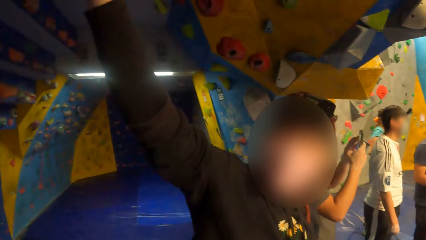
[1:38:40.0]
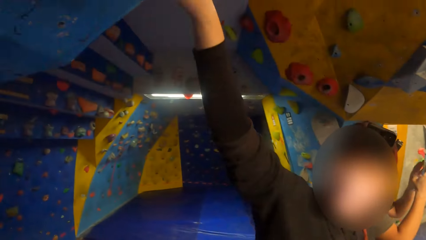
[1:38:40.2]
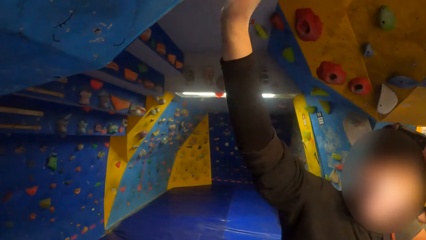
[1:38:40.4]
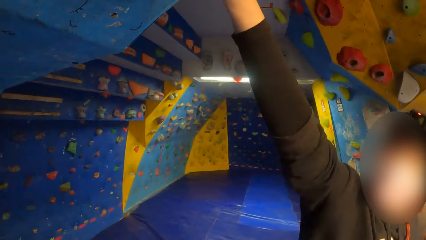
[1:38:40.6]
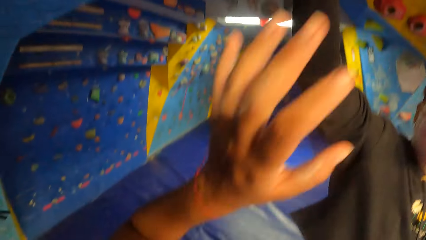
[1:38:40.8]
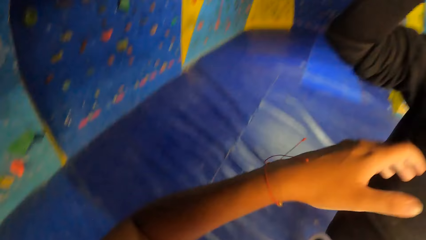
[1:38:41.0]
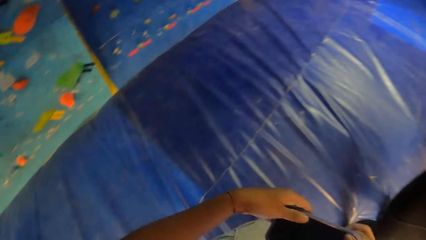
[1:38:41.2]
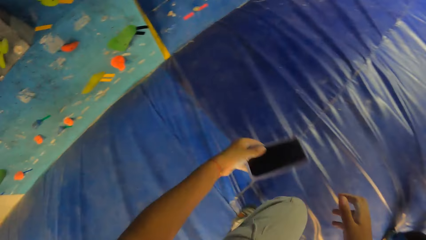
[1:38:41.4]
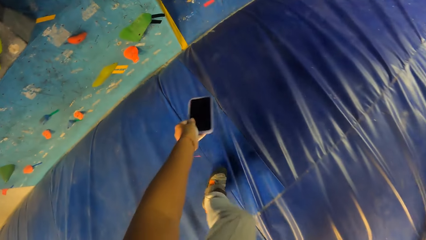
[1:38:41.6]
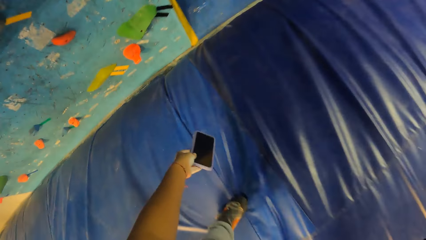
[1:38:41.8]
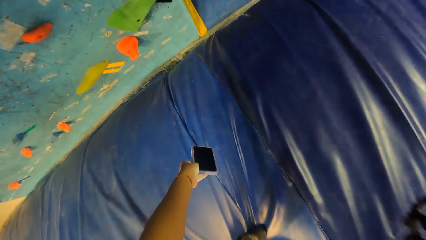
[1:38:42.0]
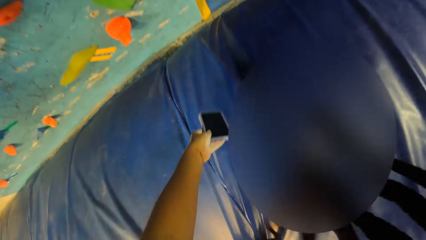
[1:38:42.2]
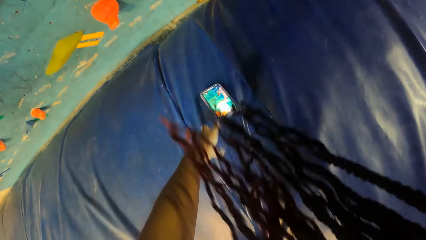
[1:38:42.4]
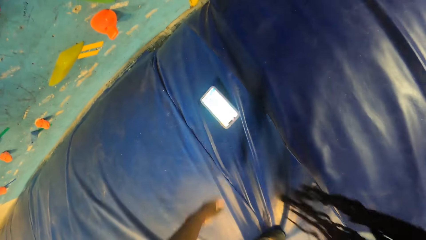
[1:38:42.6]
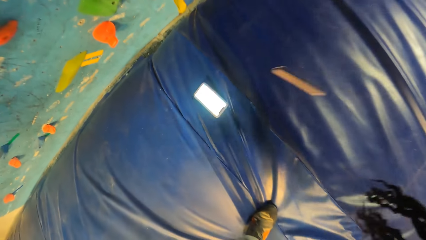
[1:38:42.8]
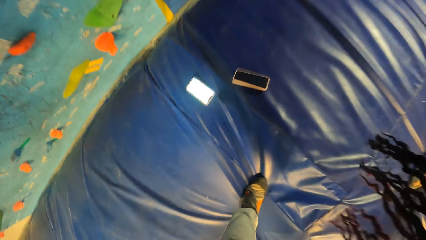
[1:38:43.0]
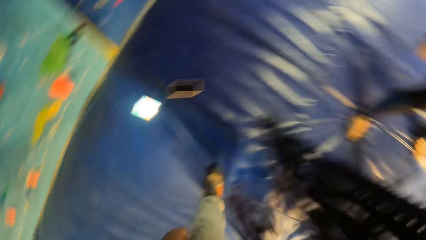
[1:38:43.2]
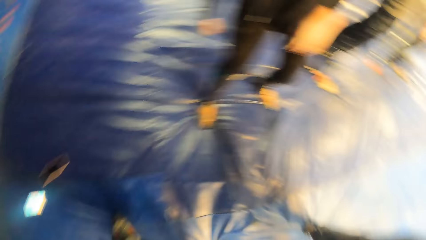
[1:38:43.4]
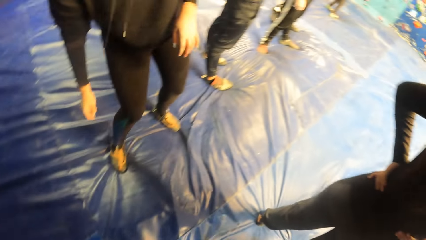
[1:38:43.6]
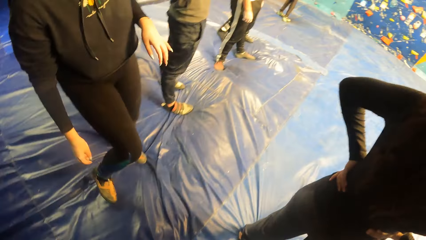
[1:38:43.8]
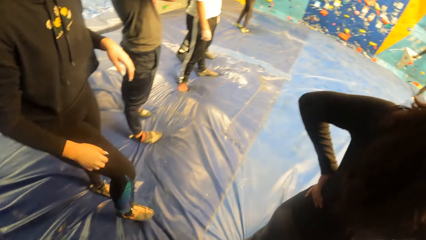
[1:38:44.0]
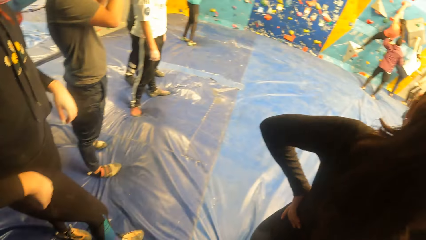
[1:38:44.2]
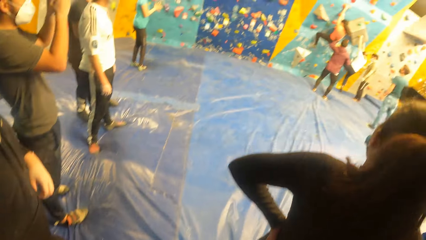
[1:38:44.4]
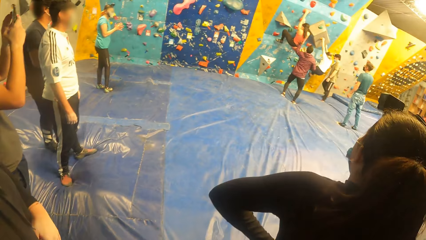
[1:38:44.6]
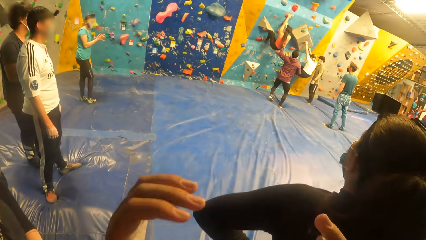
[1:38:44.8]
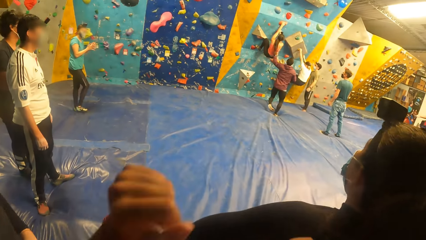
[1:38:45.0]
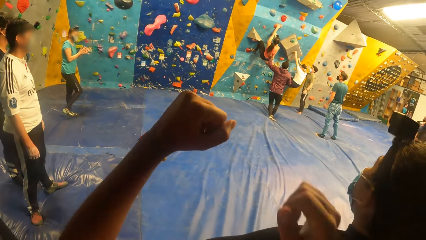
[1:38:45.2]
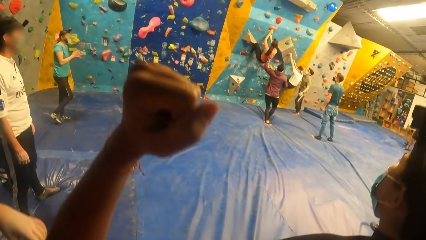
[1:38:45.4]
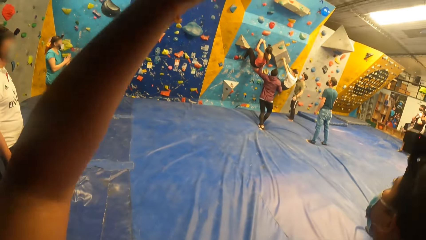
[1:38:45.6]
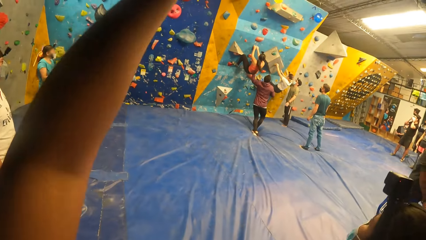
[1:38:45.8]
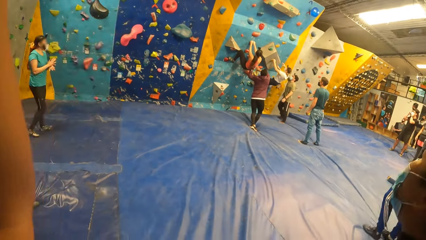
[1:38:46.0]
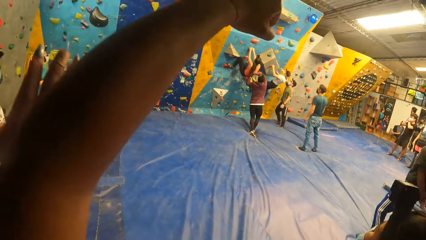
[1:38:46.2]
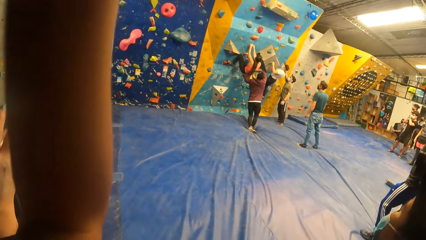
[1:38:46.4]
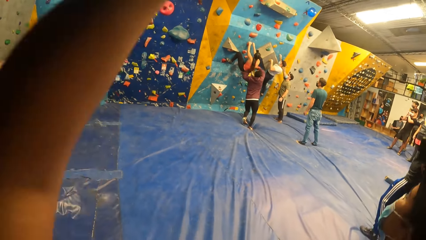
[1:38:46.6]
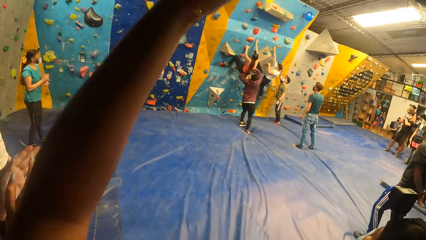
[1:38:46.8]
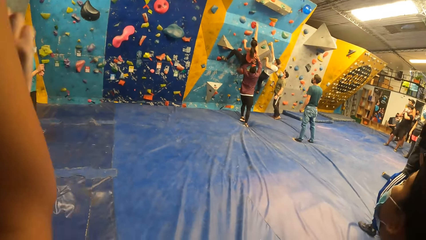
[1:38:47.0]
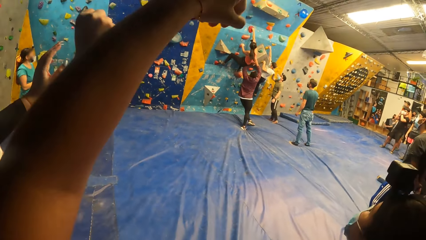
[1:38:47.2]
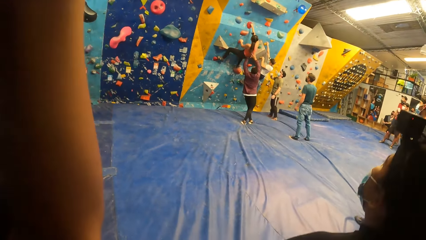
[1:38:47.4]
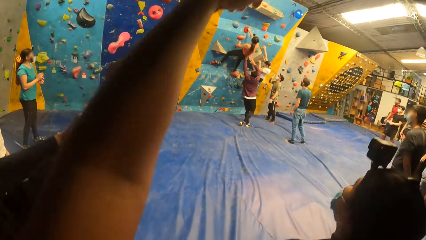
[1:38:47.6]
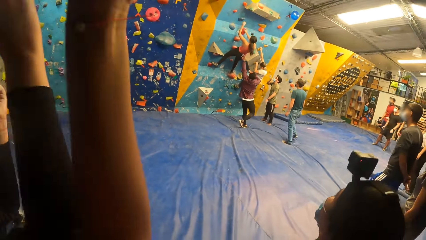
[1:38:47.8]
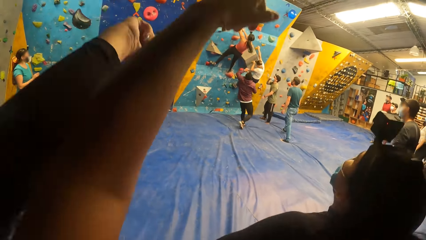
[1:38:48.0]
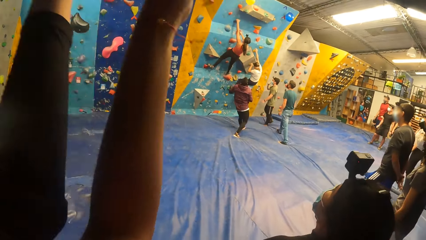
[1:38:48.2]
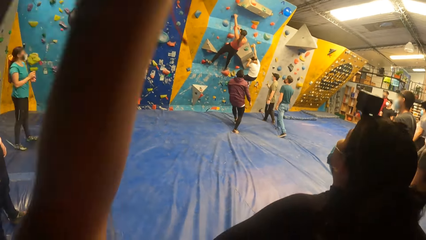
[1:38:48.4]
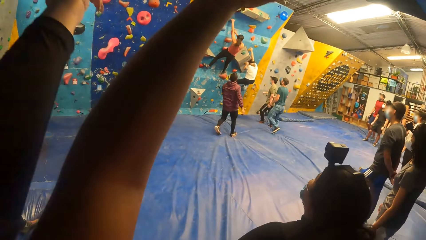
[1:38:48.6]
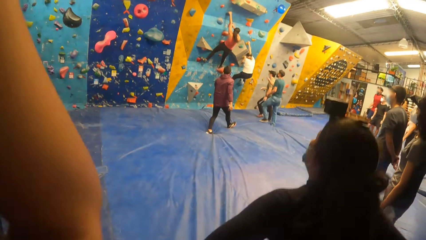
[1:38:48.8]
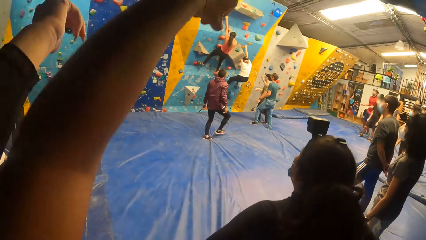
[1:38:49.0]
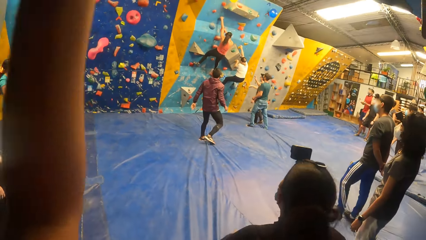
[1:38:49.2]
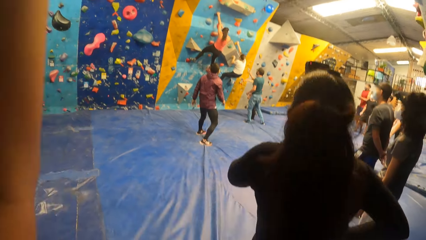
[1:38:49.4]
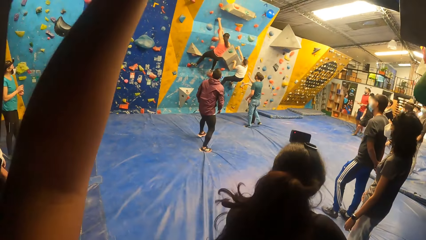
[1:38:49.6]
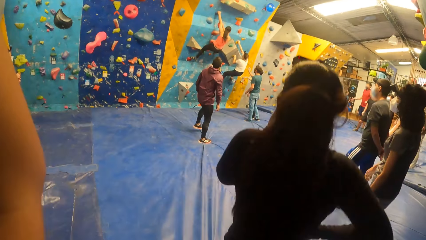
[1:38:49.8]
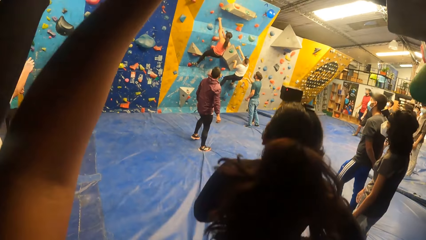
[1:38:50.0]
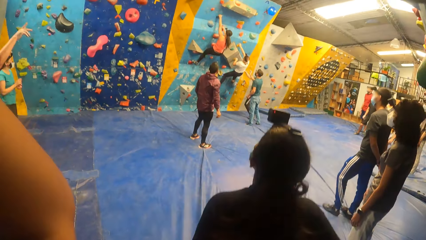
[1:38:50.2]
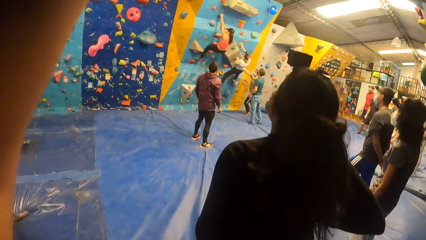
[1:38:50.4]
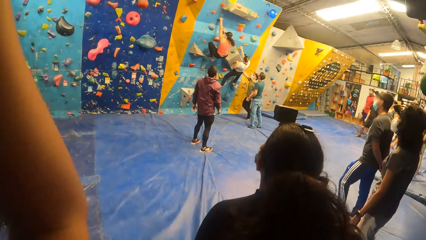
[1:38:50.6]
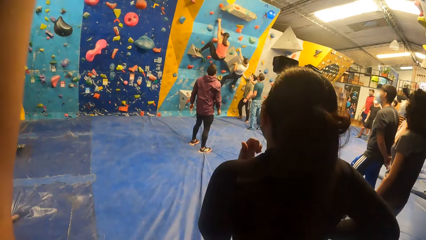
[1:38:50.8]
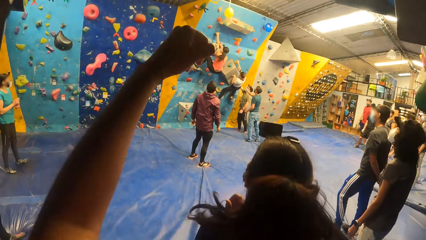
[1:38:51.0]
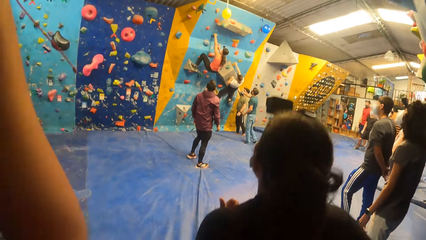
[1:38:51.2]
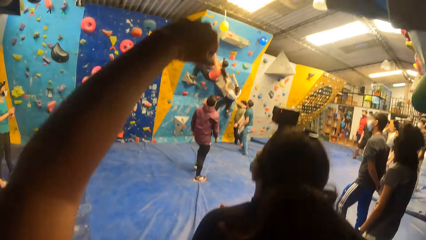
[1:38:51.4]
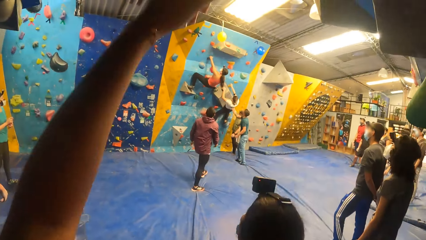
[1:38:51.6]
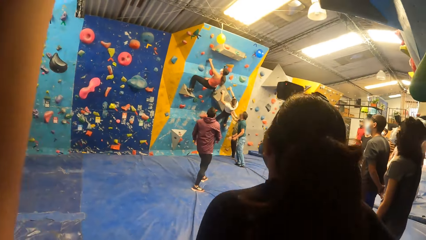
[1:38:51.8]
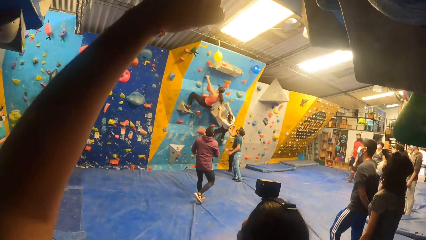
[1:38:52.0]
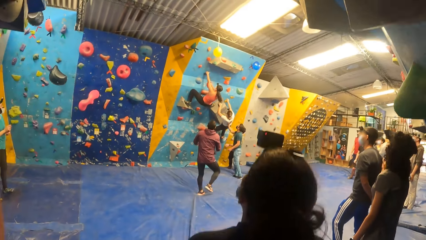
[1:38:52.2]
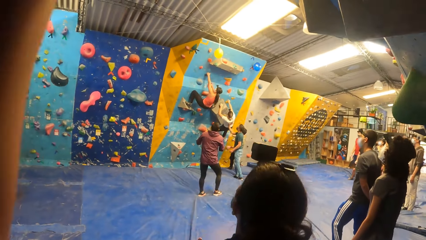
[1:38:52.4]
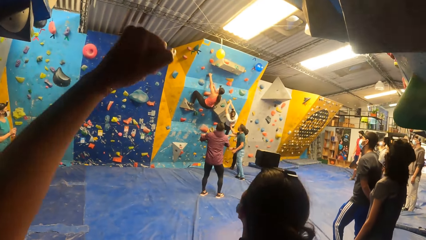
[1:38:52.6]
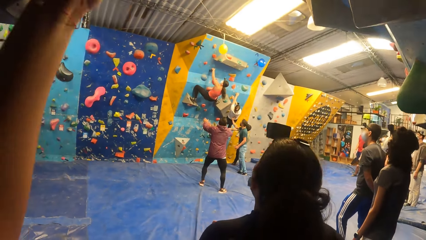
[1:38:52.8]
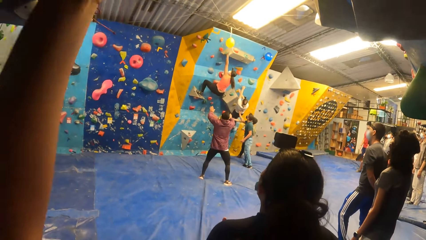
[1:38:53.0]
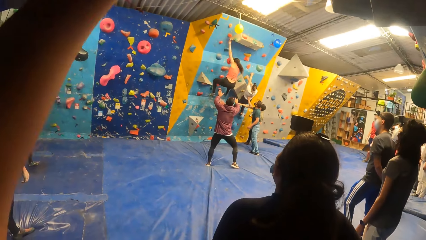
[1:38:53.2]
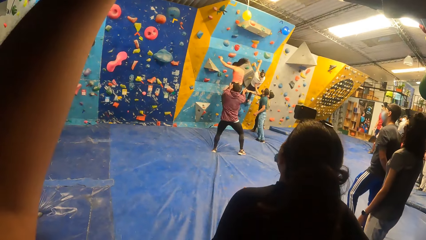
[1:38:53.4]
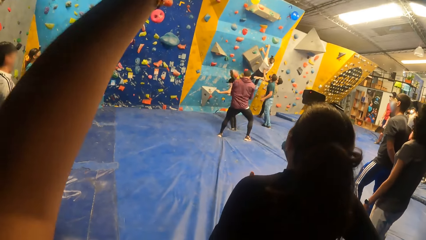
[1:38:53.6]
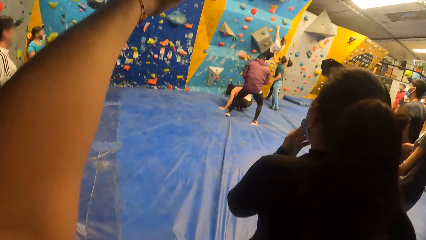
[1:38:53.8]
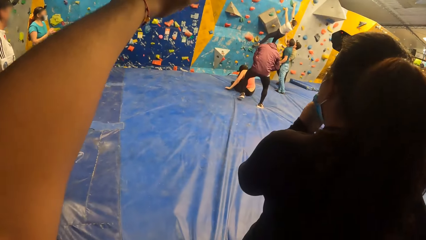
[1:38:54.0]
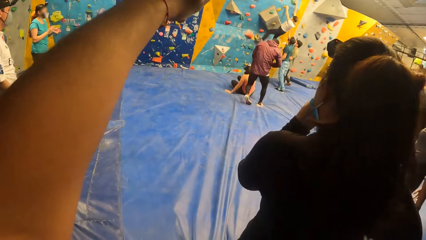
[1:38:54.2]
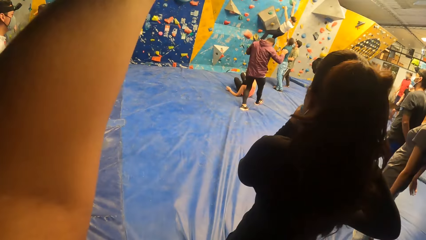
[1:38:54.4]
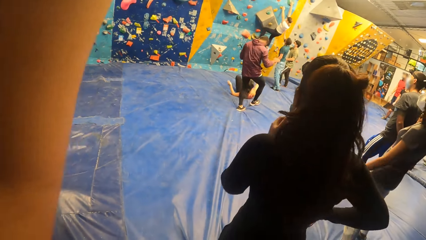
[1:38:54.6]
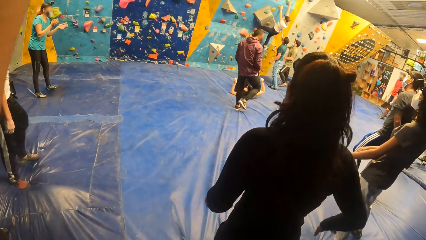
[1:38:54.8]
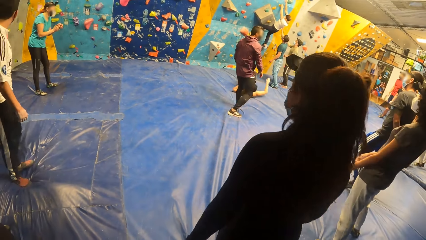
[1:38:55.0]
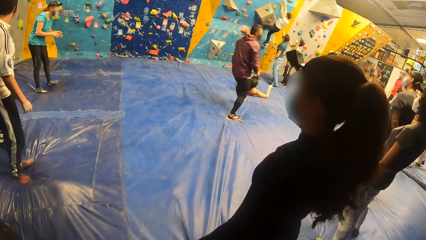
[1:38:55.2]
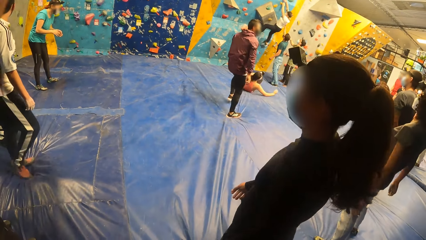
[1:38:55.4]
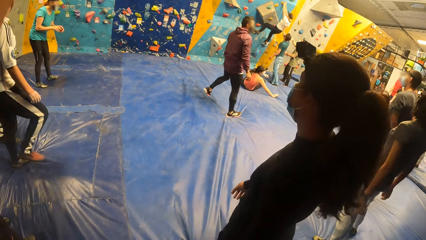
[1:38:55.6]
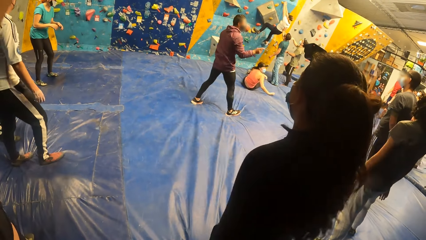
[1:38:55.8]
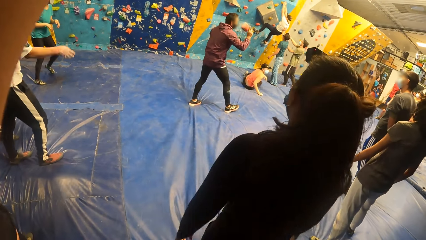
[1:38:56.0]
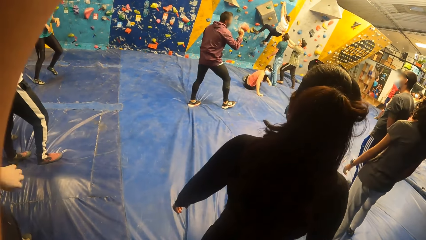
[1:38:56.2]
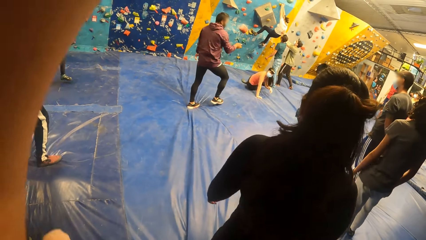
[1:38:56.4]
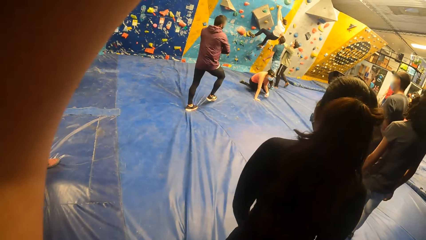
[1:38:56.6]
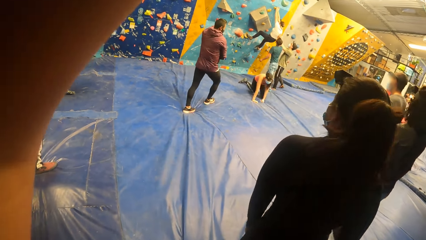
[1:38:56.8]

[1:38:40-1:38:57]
The camera wearer drops a phone on the floor with her left hand. The woman drops a phone on the floor with her right hand. Another woman climbs the bouldering wall with both hands. A third woman lands on the floor with both hands.
